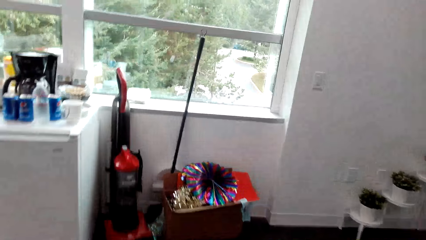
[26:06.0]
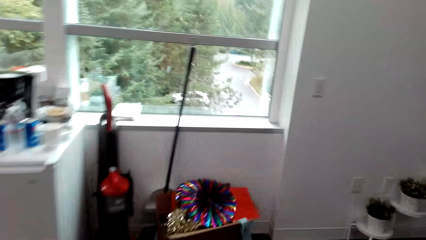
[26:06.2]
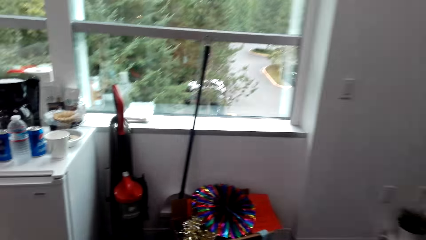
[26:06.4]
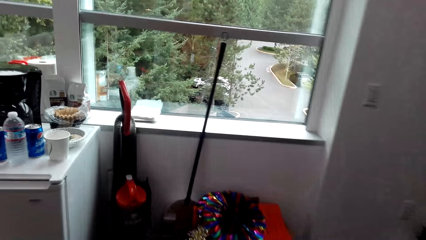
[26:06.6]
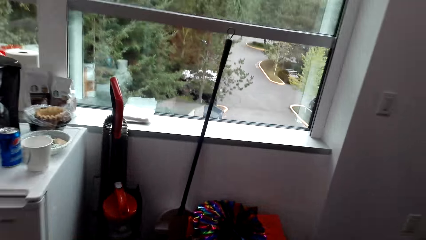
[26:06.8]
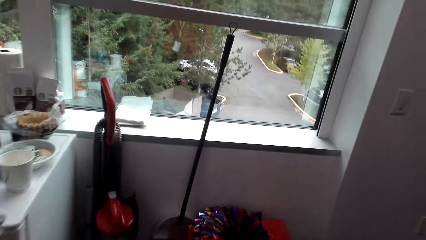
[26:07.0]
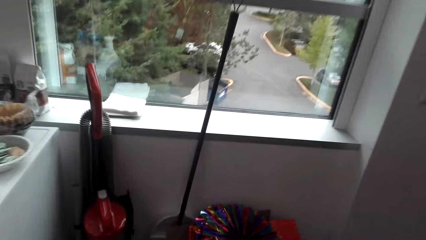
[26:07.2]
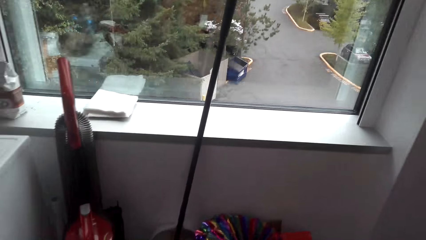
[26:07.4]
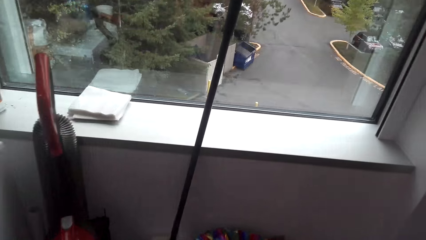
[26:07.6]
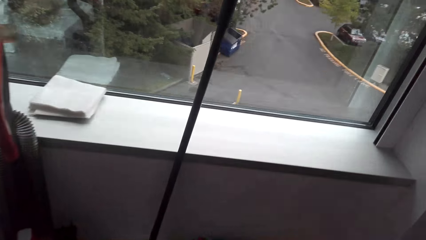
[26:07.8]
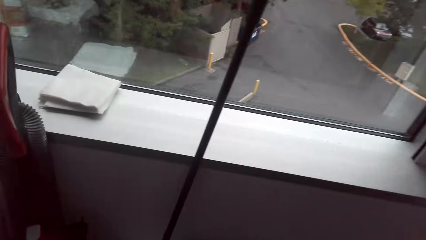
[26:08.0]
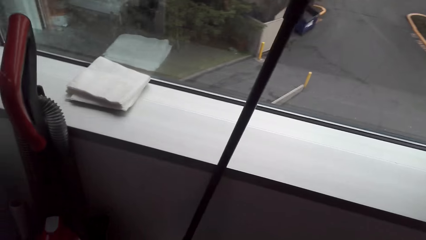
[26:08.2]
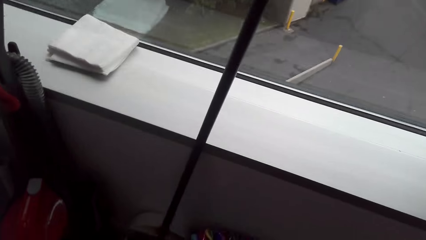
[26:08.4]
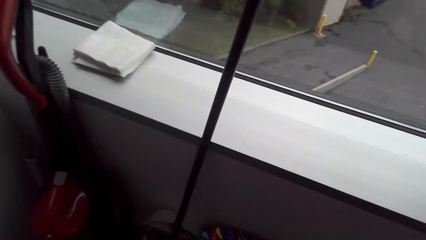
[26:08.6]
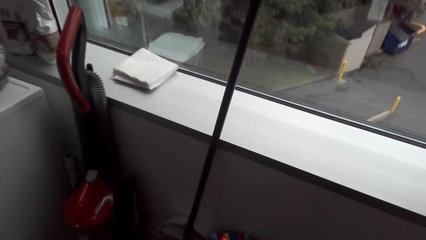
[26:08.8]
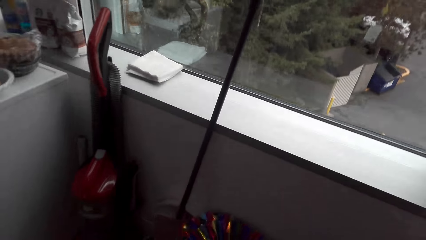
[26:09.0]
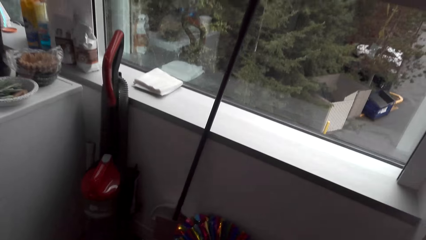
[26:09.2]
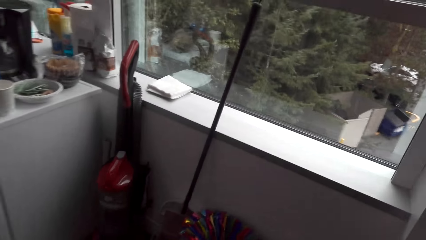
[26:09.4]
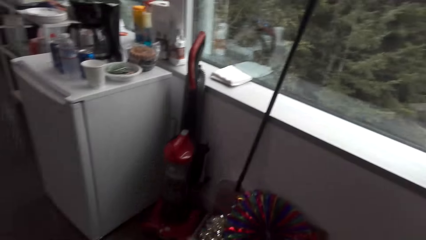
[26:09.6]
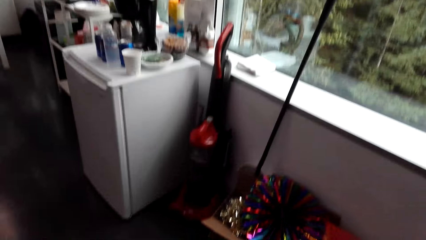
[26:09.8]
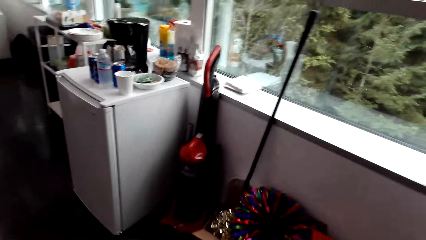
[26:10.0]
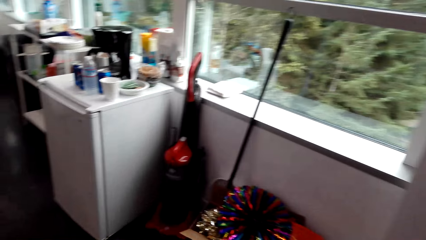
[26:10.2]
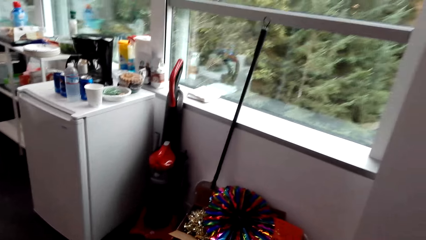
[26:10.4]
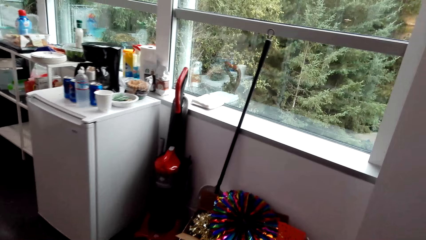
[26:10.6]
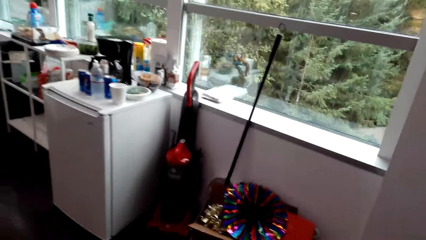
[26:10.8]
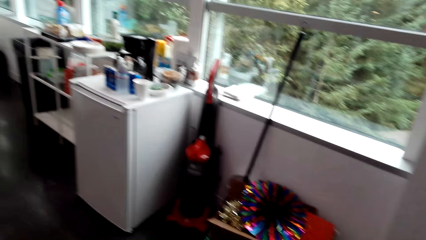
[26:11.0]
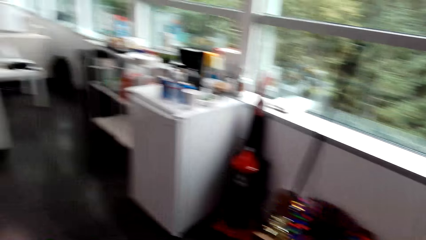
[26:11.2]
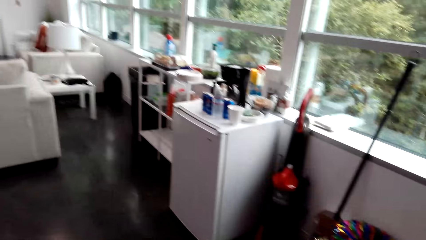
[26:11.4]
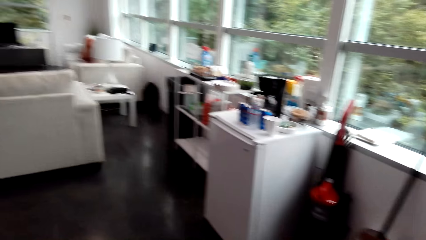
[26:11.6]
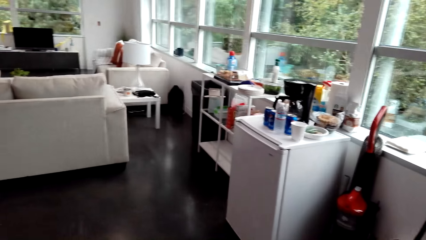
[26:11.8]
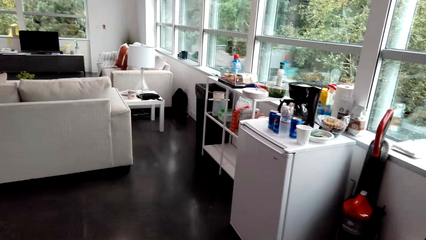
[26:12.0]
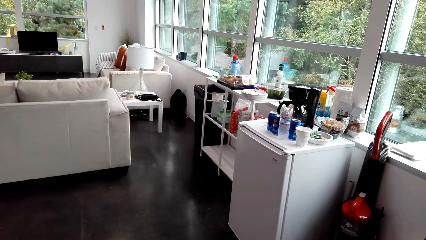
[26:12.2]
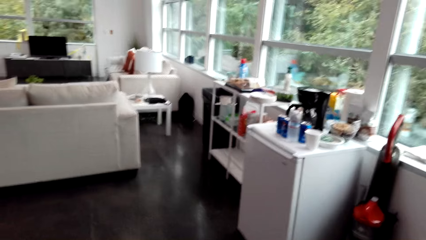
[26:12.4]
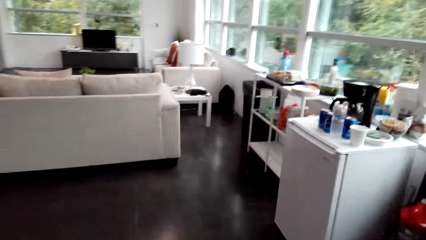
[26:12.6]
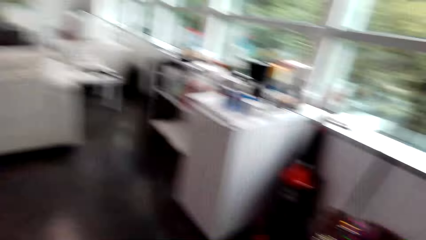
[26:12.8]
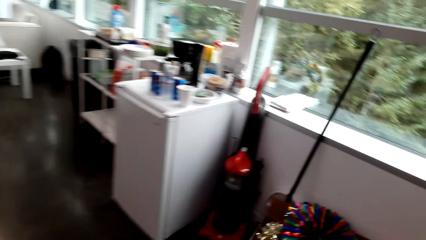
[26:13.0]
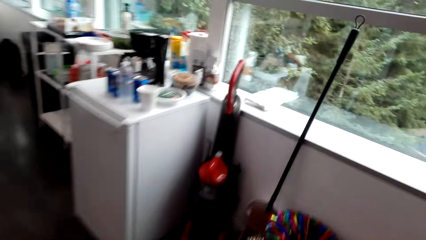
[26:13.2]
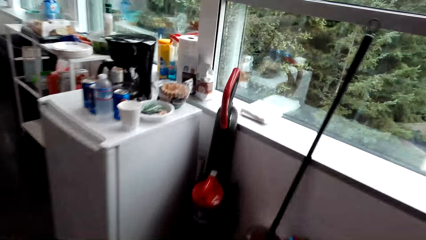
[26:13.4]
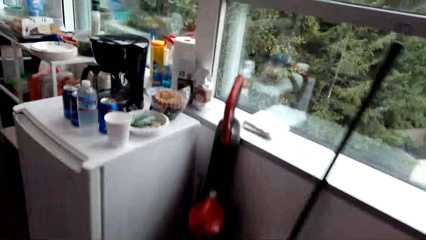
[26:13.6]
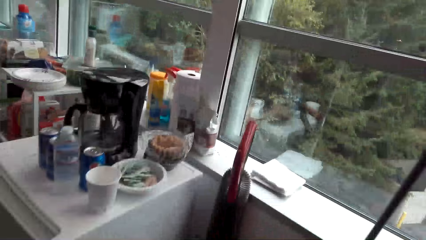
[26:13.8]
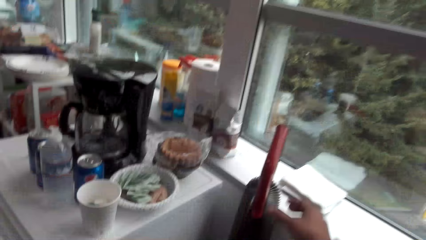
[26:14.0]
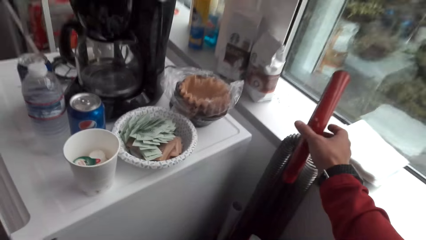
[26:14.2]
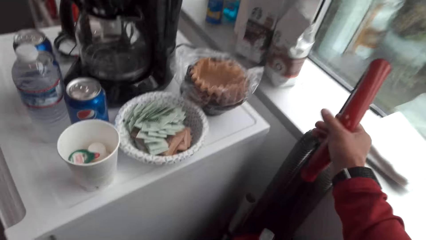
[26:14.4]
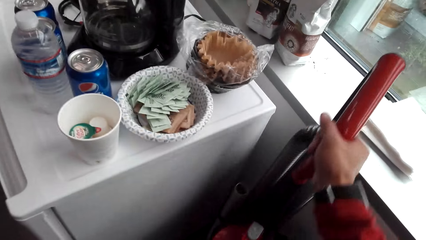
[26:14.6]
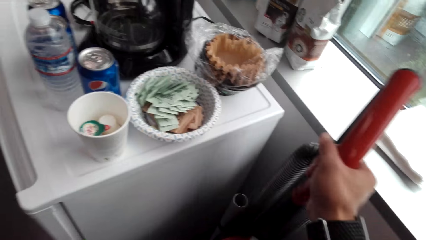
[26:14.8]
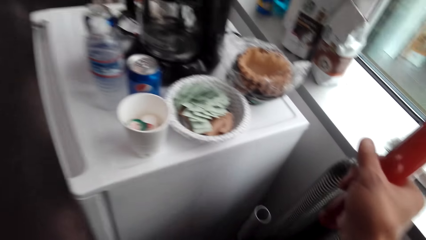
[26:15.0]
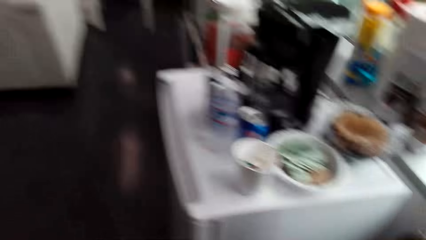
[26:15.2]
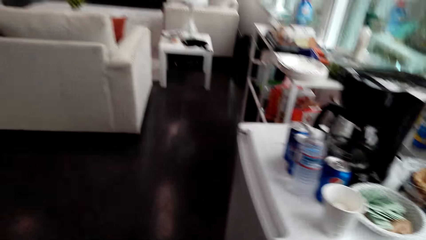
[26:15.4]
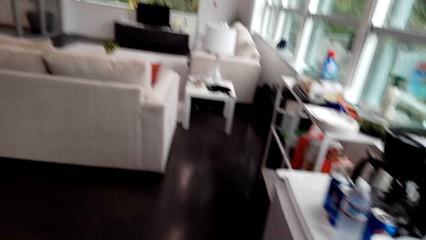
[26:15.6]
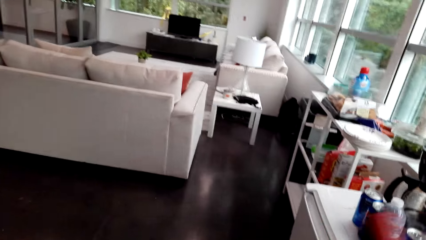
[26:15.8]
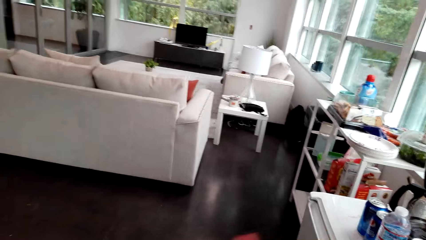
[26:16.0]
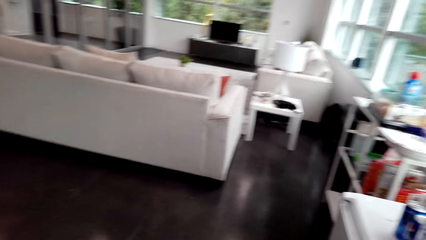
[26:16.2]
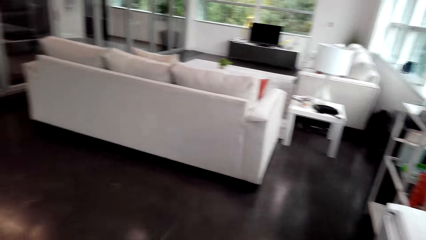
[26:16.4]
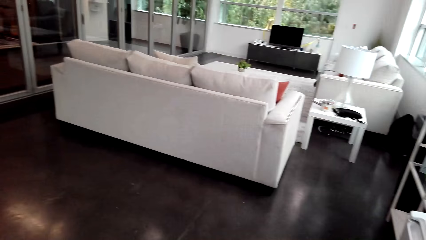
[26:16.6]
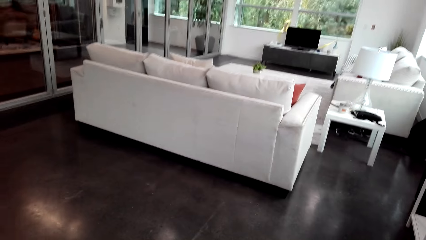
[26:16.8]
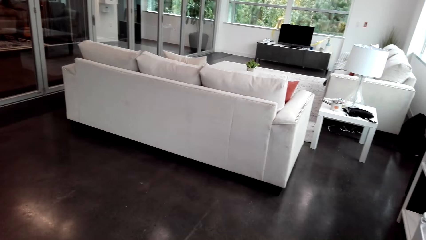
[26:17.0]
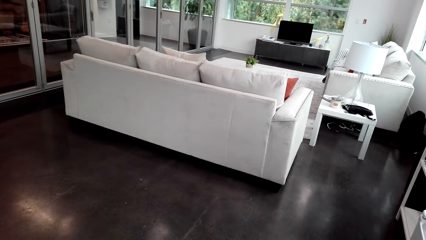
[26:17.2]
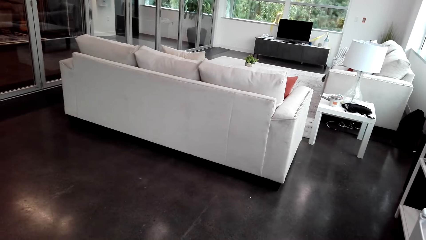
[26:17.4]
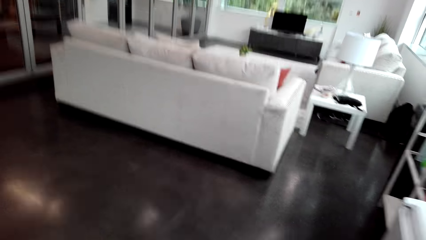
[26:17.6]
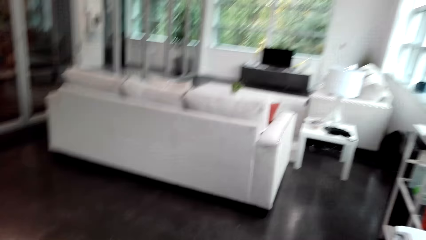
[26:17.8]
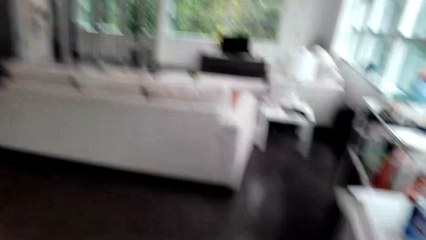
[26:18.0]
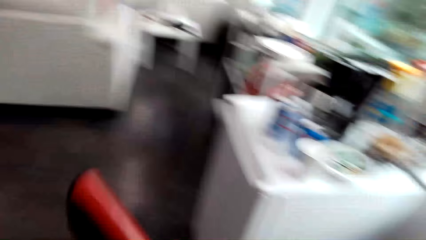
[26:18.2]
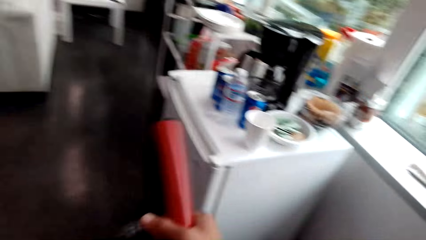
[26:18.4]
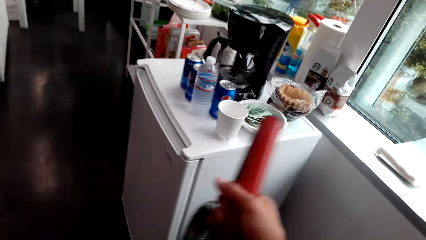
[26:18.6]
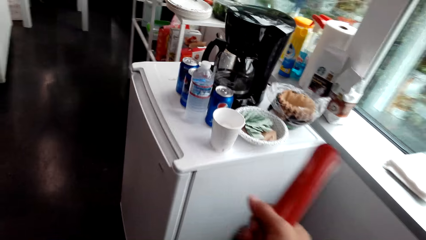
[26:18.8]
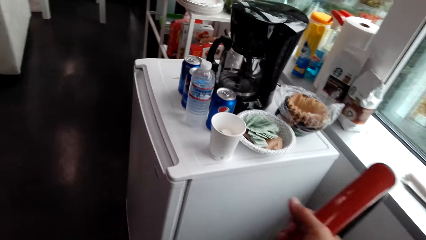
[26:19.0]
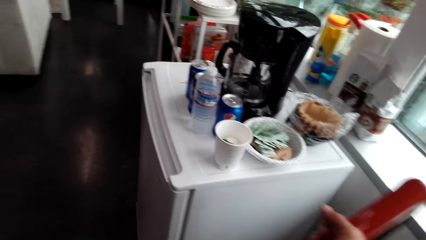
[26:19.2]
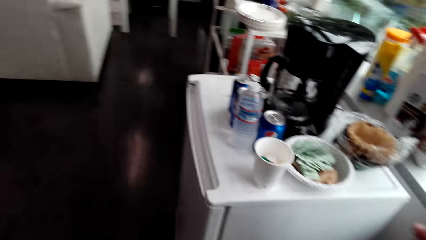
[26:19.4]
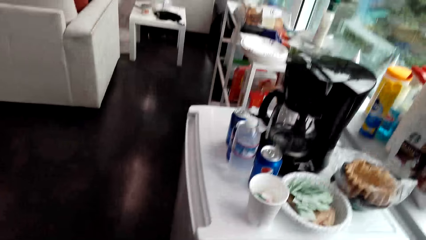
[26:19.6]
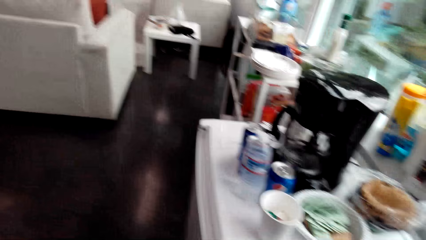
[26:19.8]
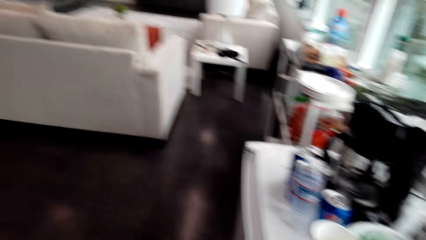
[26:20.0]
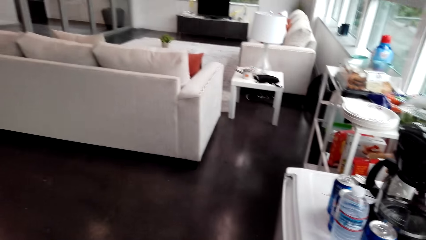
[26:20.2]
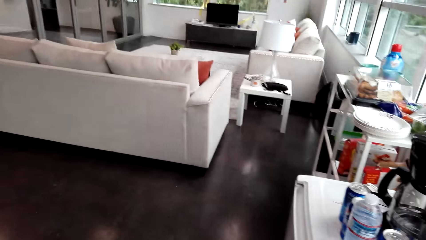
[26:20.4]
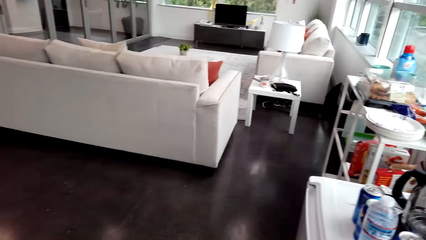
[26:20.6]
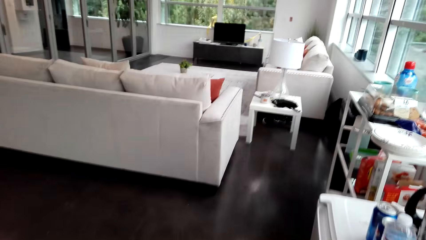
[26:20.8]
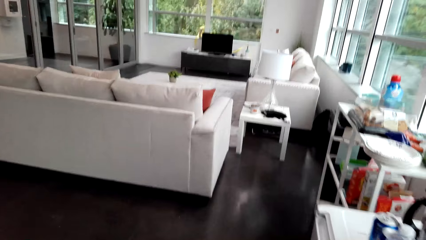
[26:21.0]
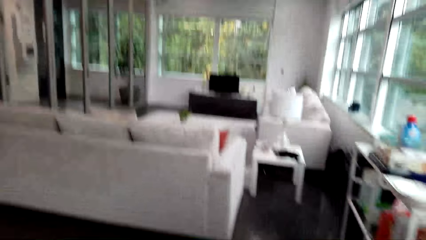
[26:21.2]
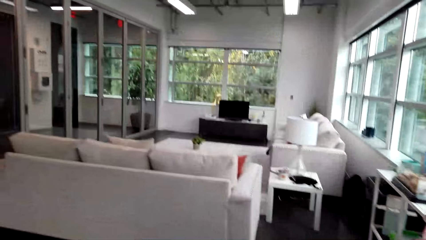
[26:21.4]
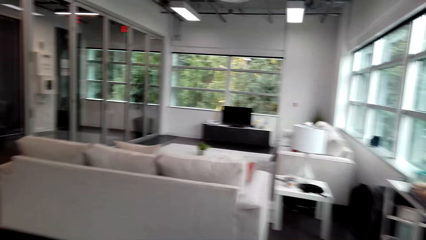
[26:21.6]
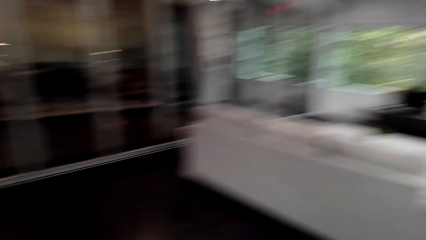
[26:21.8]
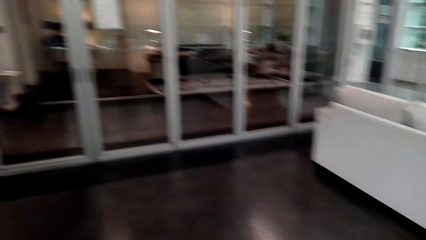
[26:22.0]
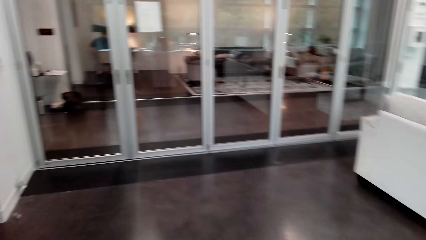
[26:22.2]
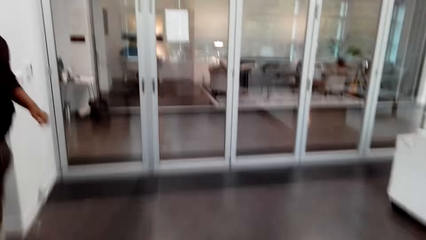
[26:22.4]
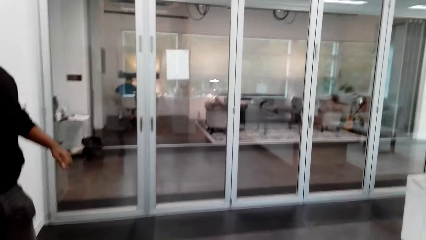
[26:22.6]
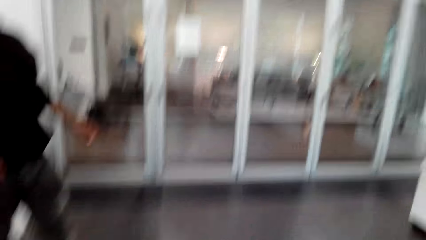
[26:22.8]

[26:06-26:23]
The camera wearer walks. They interact with a man. They converse with the man. They pick up something. They hold an object.
